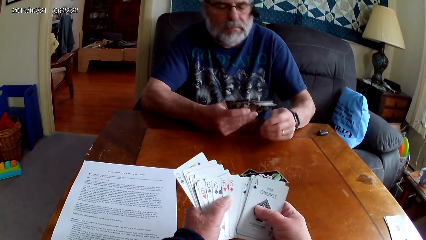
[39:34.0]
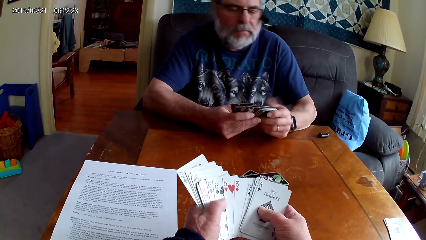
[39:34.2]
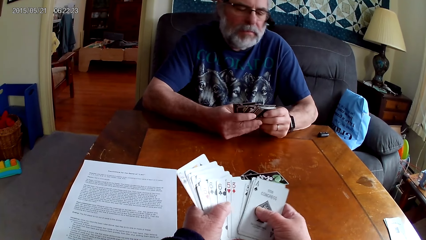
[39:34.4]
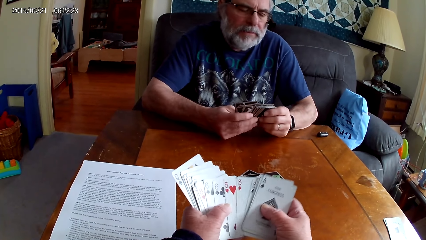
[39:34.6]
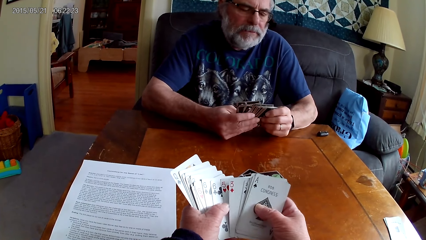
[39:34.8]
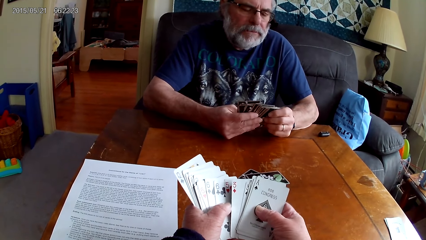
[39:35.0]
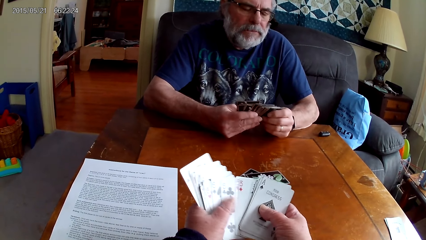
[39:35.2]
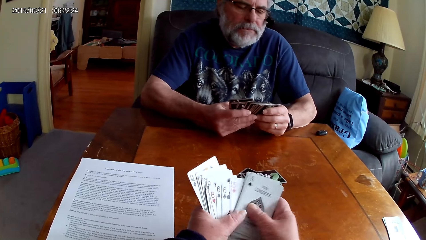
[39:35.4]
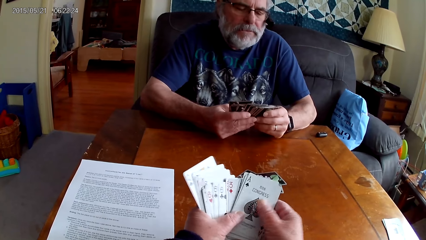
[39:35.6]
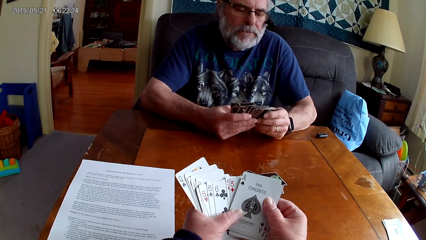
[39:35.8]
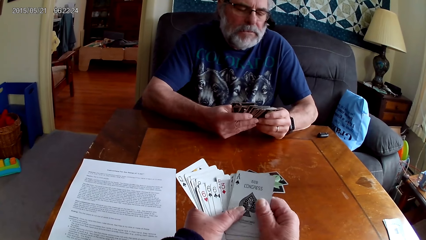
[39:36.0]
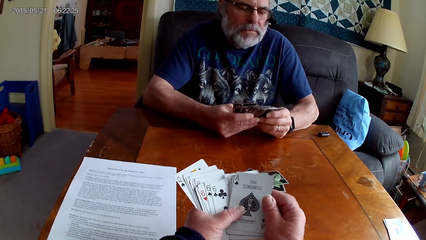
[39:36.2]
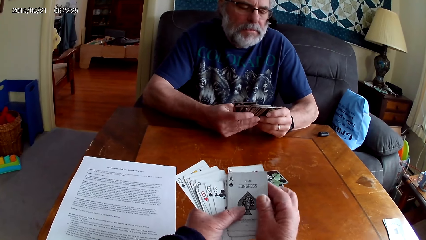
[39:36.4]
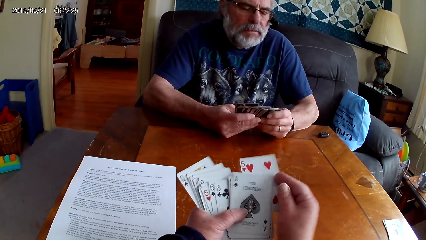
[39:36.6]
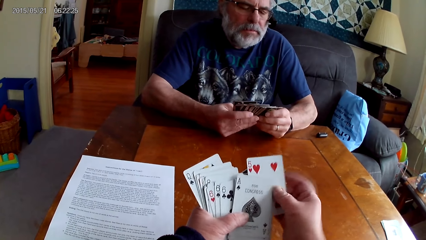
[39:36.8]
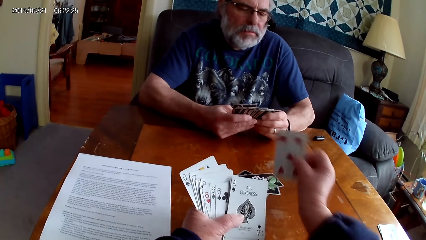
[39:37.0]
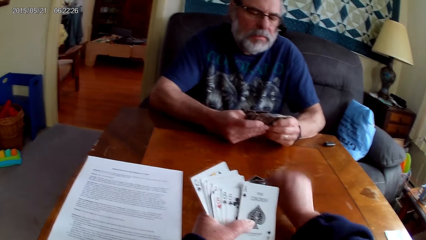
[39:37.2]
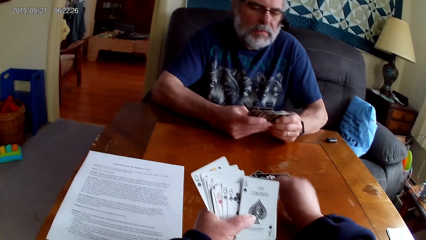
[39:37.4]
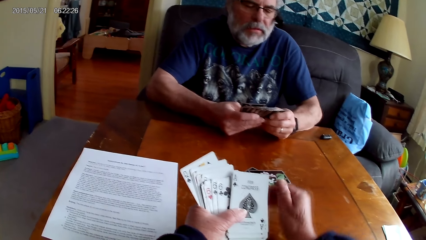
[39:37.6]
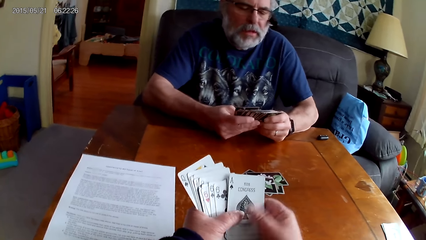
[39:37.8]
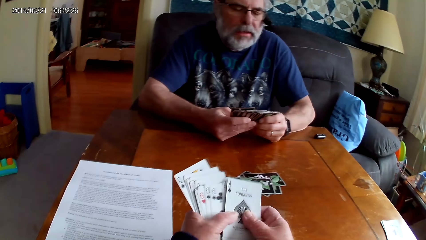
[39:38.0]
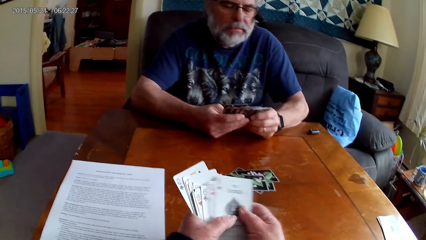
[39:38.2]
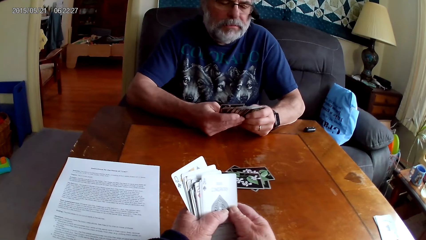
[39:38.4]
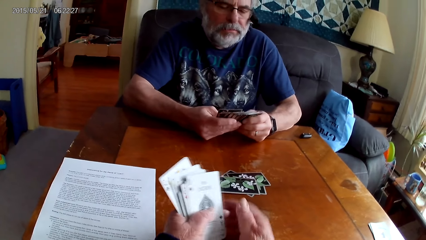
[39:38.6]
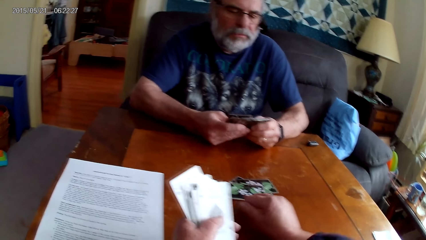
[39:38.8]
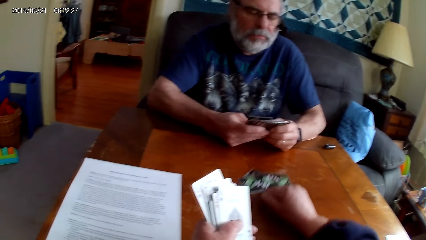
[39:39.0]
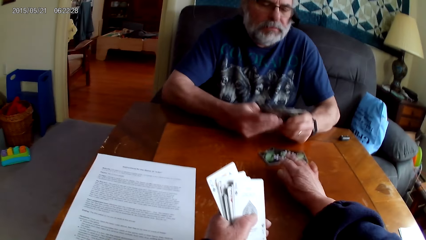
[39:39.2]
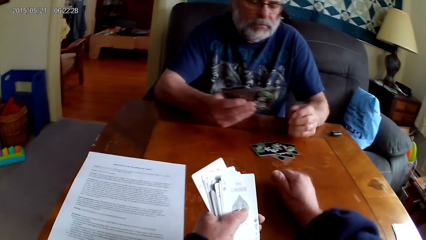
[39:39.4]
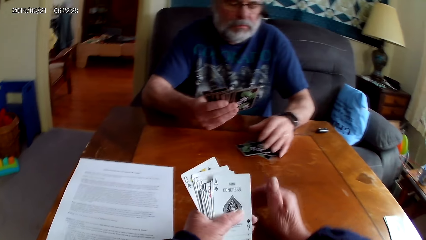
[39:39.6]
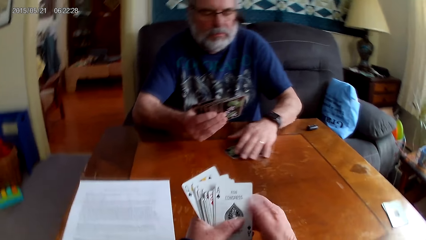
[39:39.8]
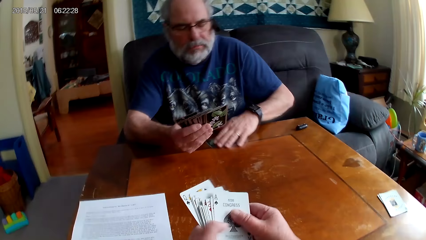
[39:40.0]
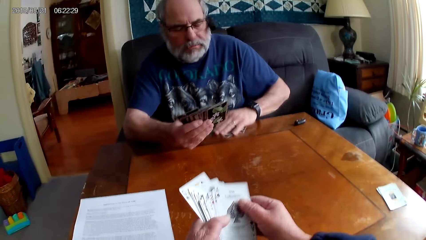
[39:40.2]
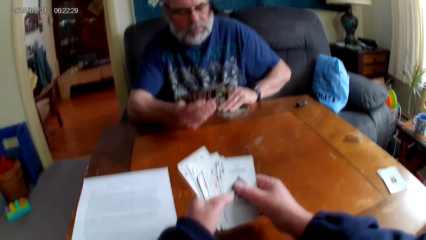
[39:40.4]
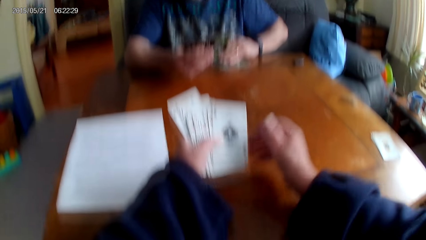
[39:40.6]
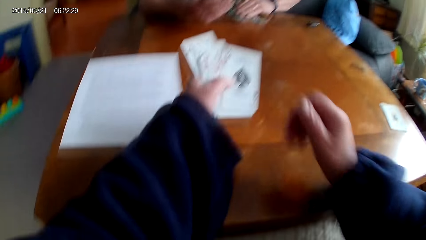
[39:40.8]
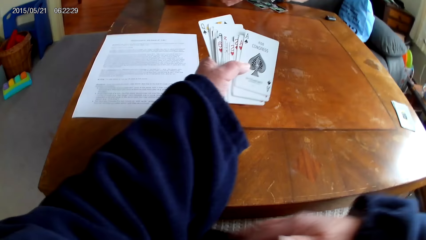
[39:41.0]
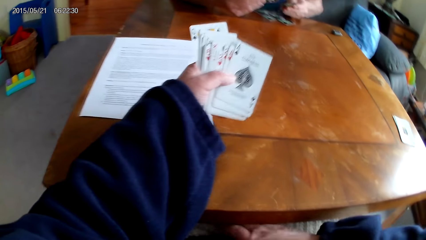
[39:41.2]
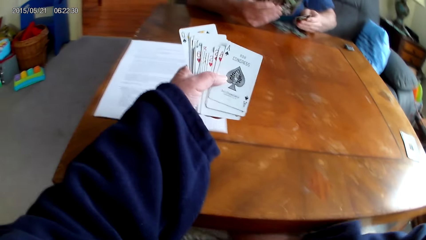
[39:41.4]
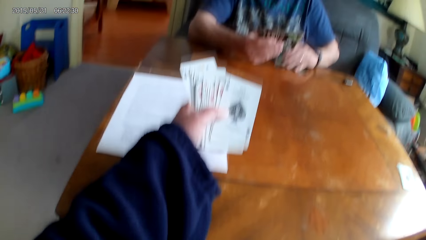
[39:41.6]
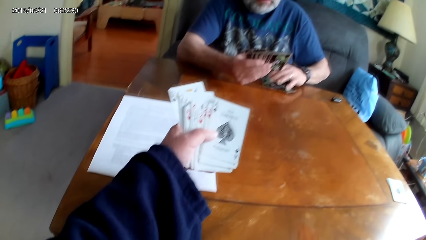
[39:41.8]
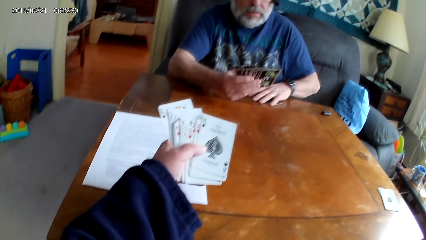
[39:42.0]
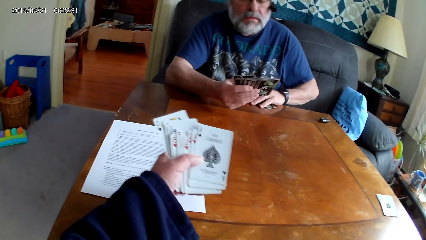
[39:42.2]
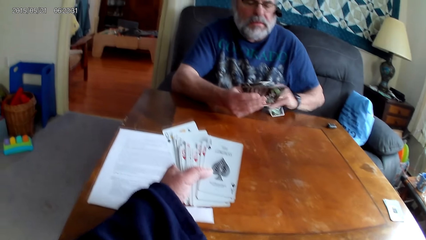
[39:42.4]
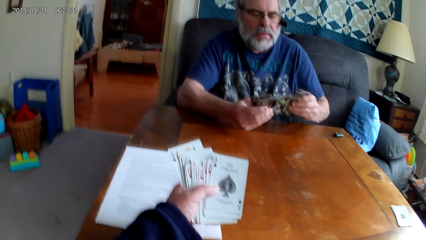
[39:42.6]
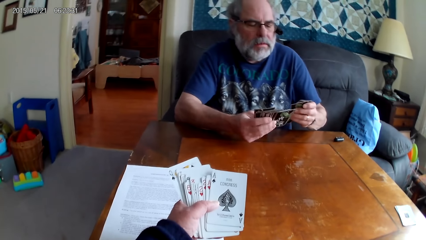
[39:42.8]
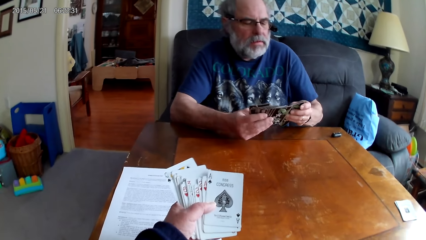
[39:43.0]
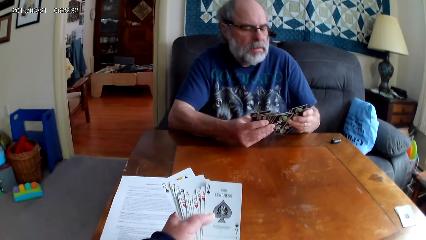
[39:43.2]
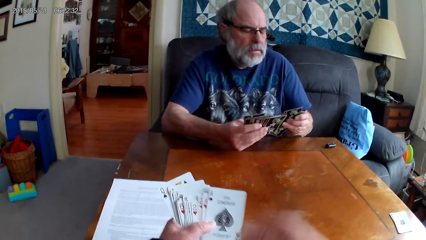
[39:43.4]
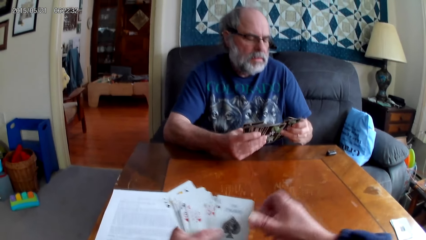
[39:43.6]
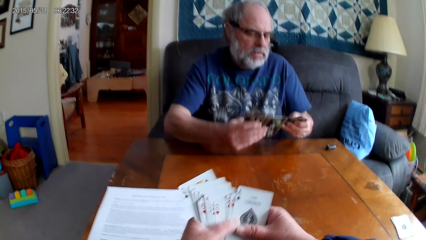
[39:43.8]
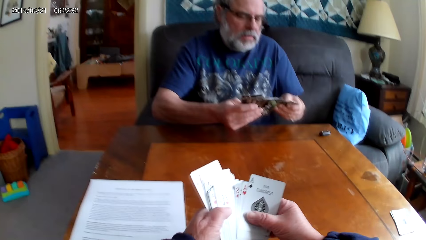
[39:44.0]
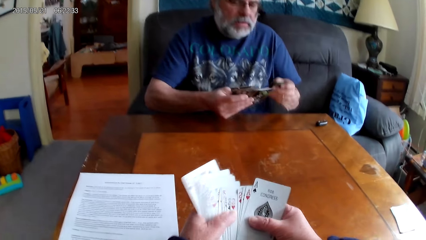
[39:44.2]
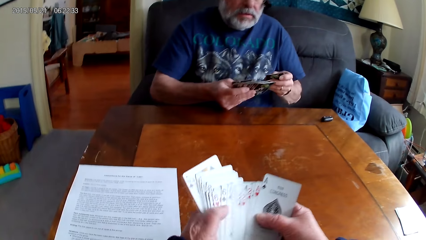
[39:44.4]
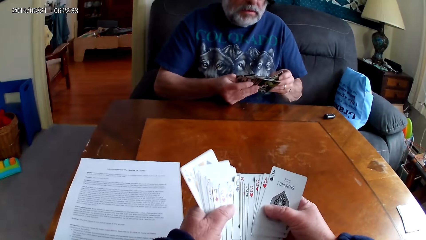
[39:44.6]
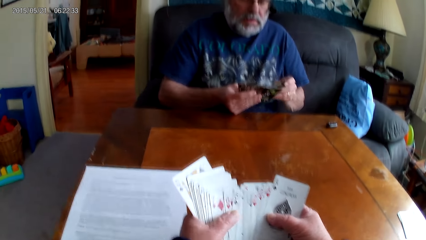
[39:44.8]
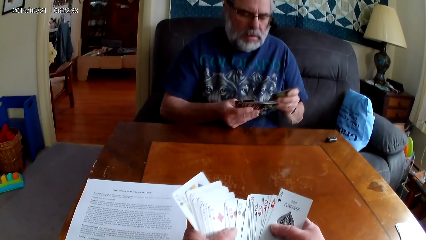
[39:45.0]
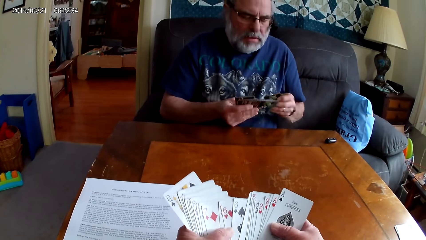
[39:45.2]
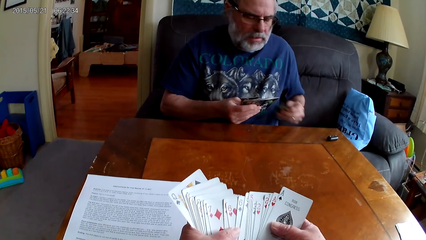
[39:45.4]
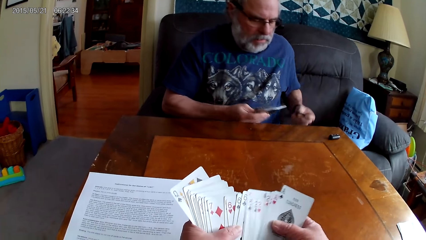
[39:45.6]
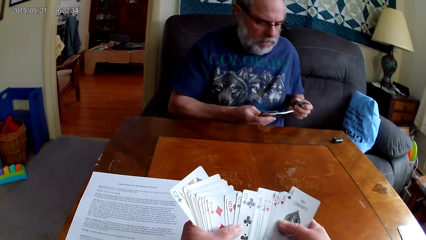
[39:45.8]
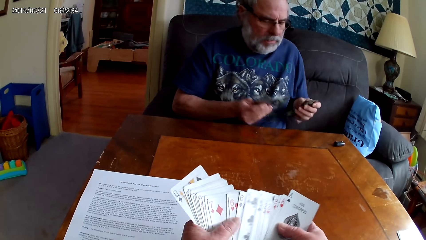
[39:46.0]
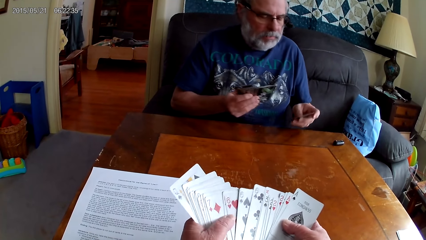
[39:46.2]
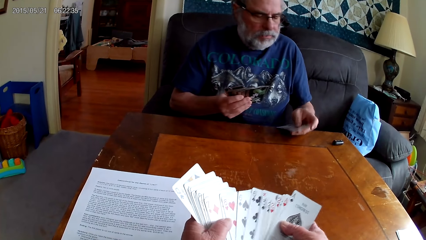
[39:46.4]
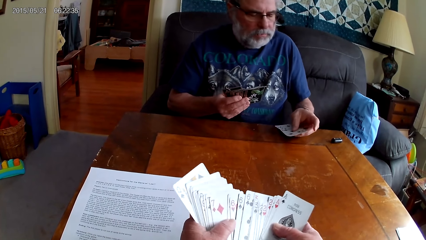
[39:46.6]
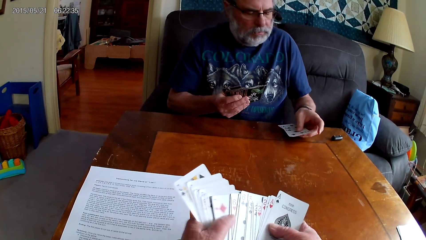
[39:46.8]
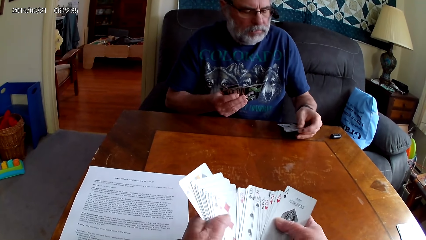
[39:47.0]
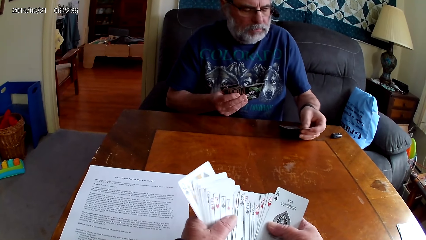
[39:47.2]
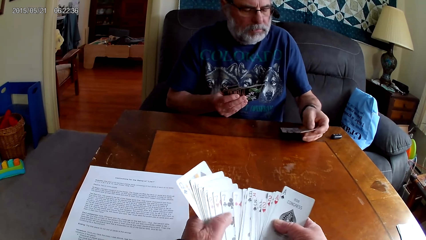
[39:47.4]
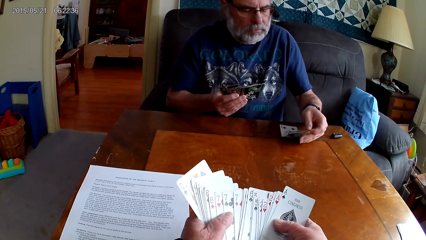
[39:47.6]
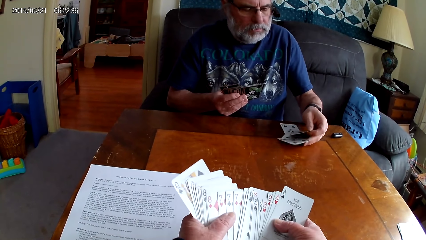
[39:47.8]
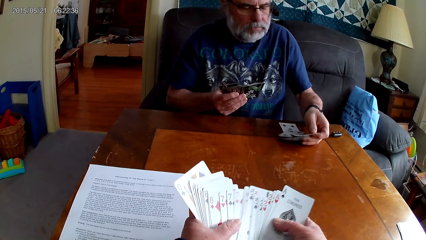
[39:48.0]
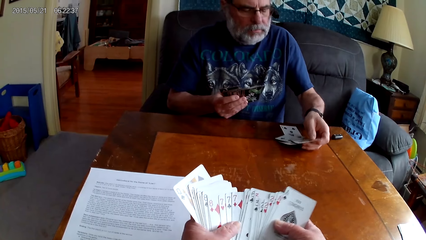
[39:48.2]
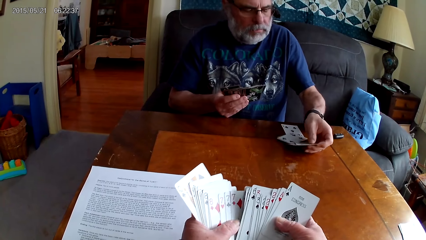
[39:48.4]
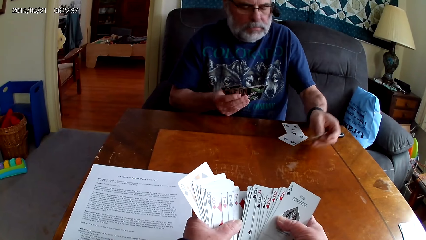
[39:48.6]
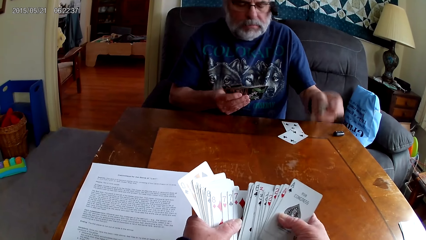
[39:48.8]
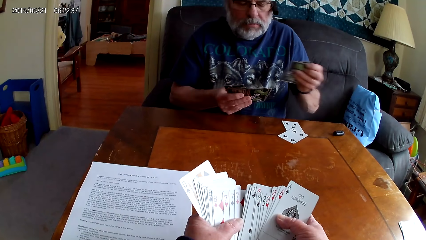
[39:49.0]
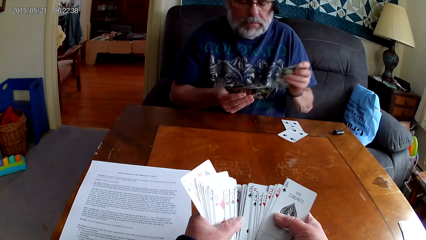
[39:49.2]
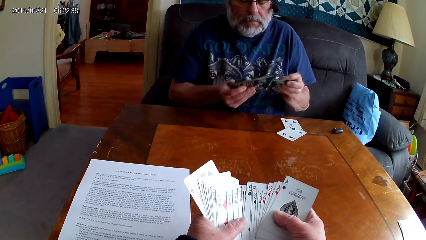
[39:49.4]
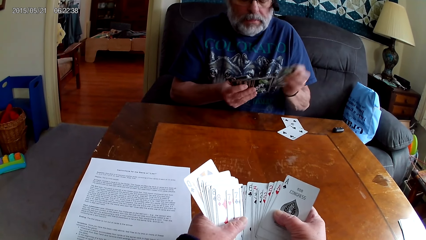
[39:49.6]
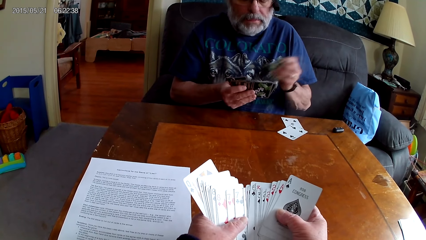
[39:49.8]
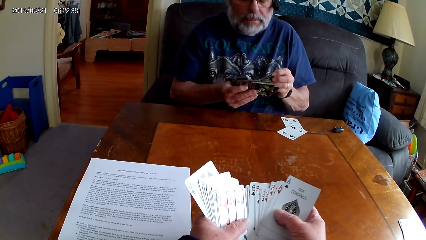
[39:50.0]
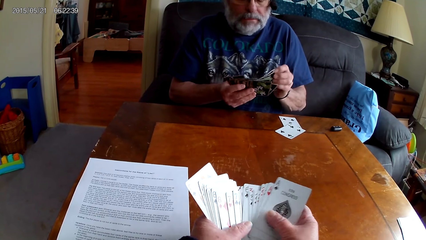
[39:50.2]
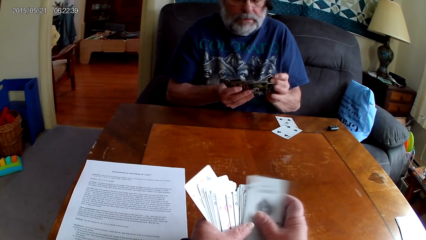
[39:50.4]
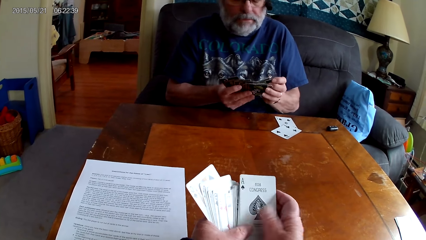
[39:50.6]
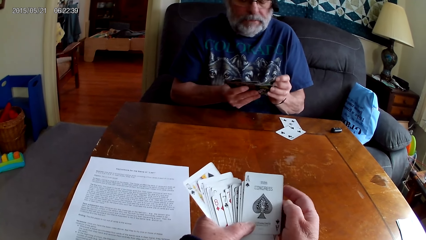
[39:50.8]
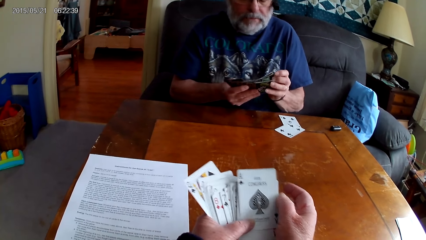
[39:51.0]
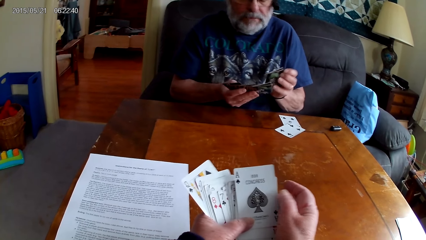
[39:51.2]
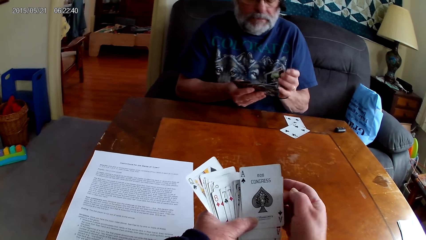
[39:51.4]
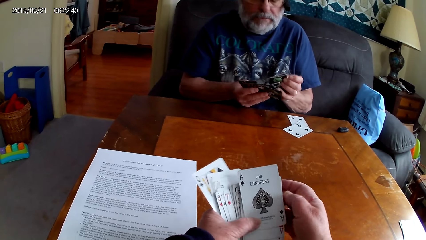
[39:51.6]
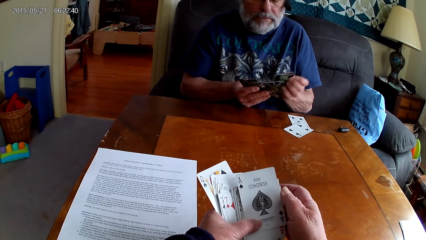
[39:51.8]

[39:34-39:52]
The camera wearer puts the playing card on the table. A man plays cards. The camera wearer spreads the cards. She holds the playing cards with her hands. The man spreads the cards. The camera wearer puts the playing card on the table. She plays cards. She holds the playing cards with her hands. She moves the playing cards on the table. The man picks the playing cards on the table. He pulls cards. The camera wearer moves her hand. The man looks at the cards. The camera wearer holds the playing cards with her hands. She spreads the cards. The man puts cards on the table. He puts the playing cards on the table. He picks a card.
